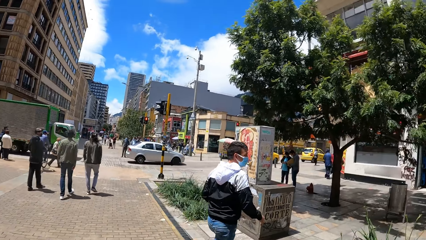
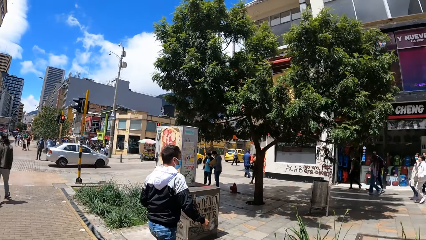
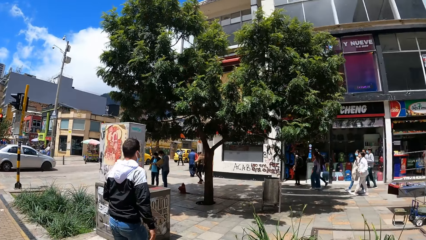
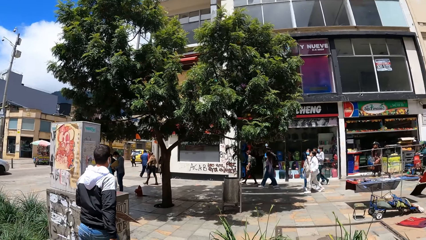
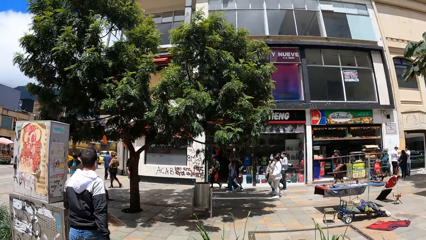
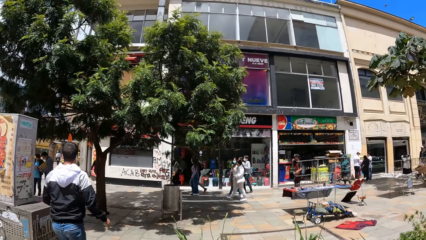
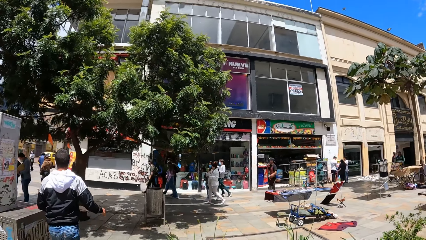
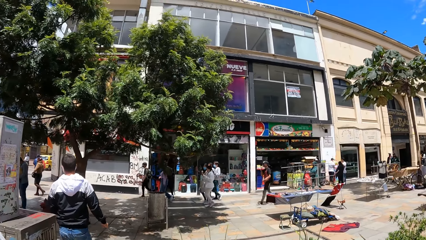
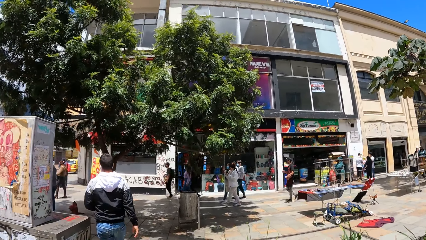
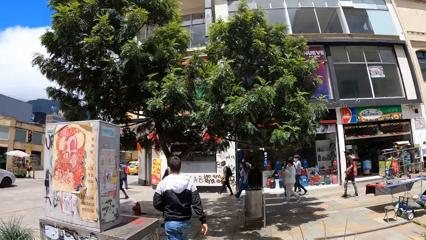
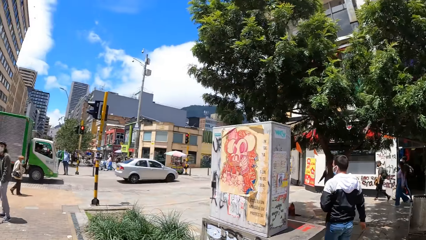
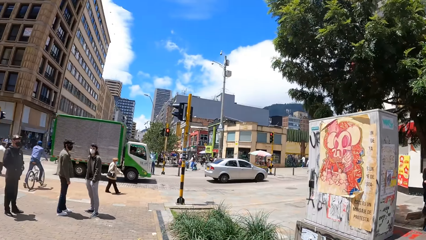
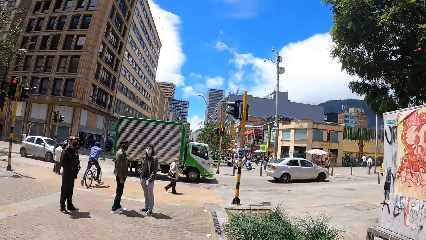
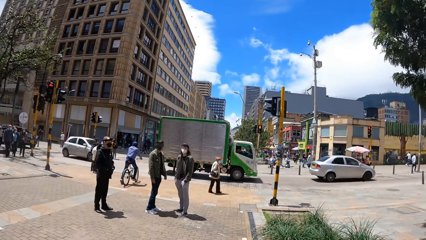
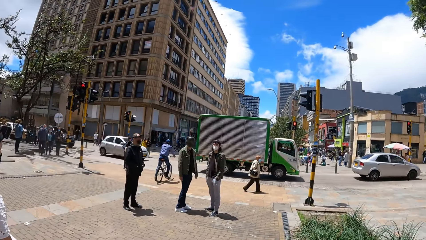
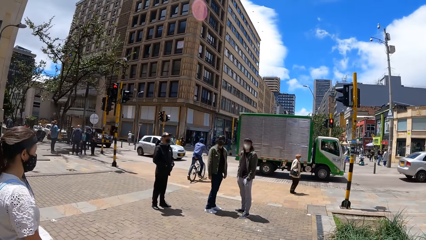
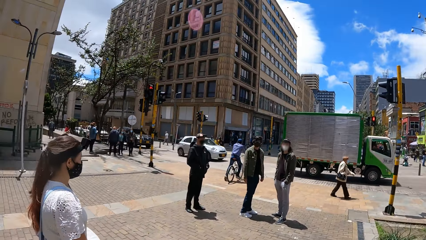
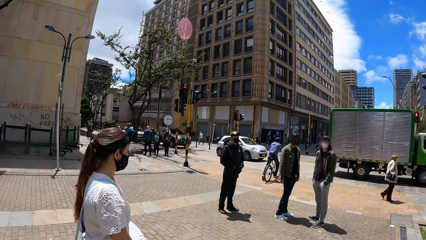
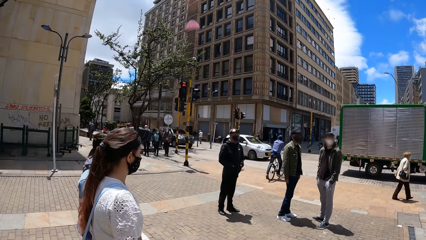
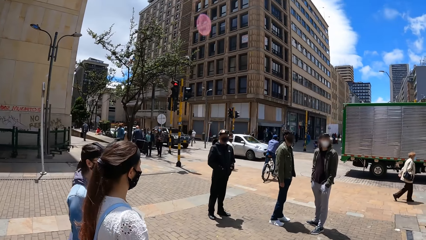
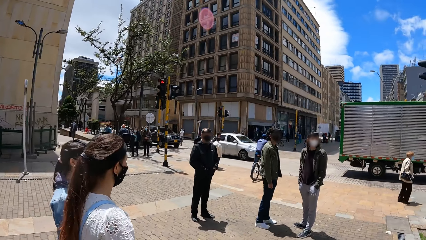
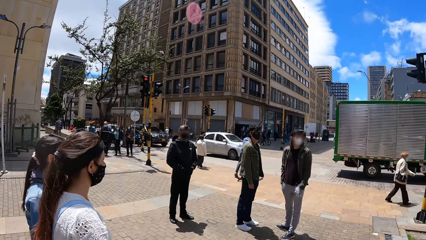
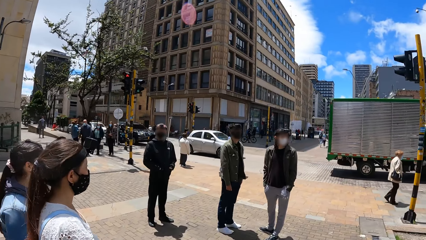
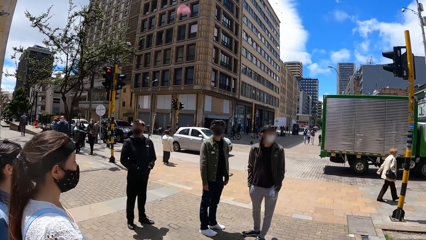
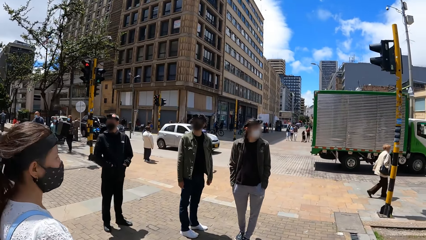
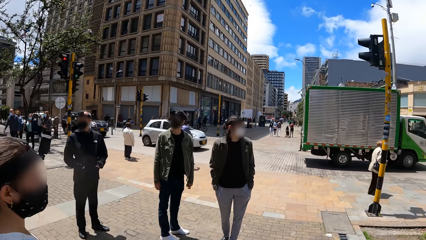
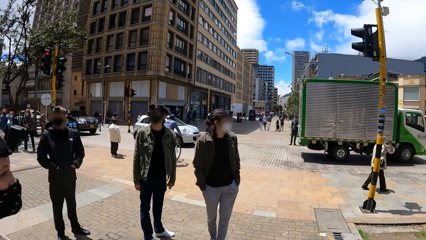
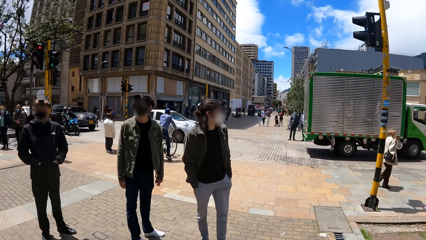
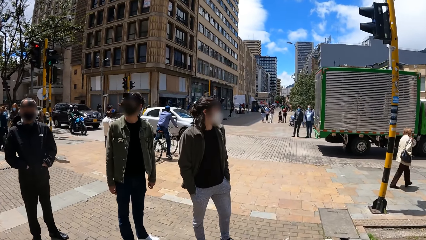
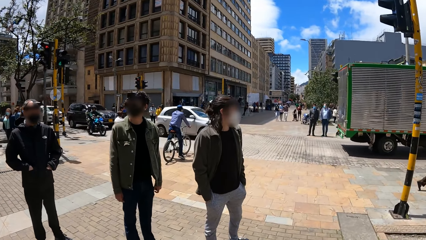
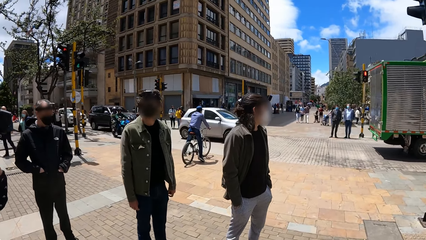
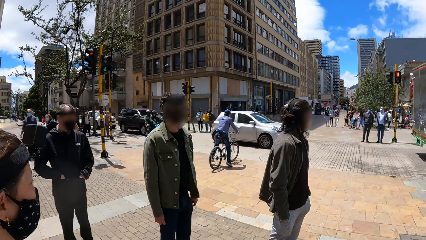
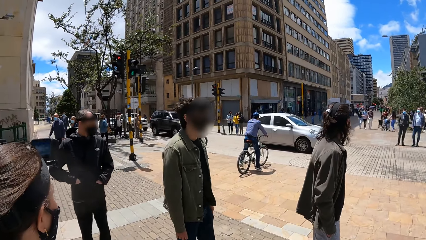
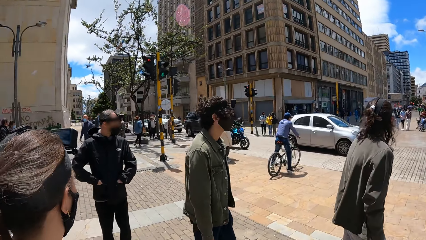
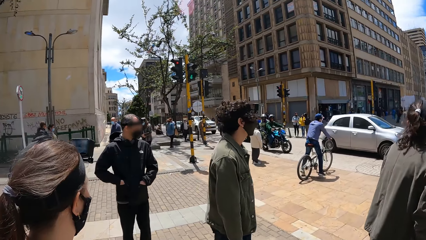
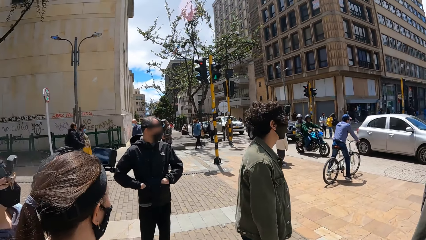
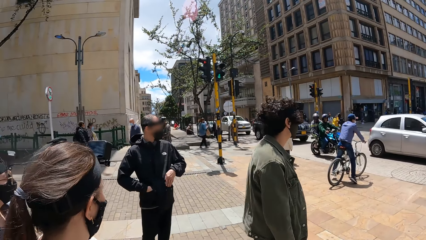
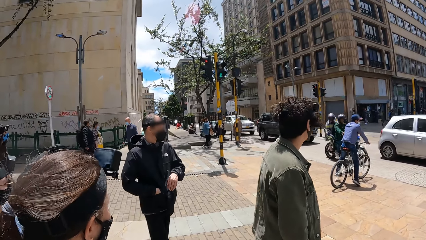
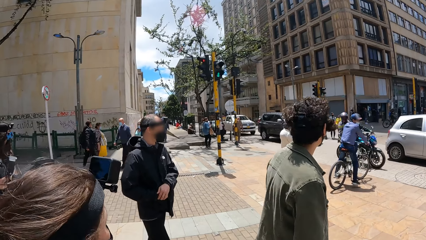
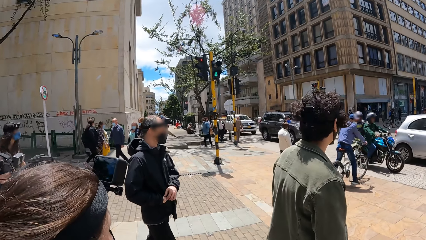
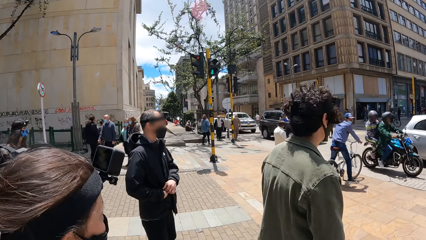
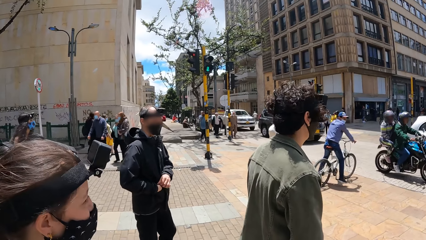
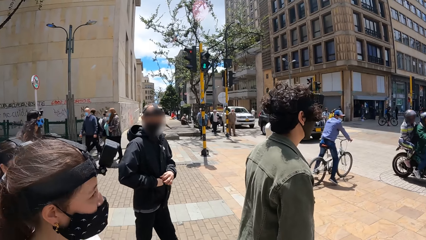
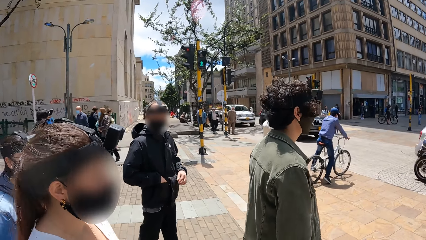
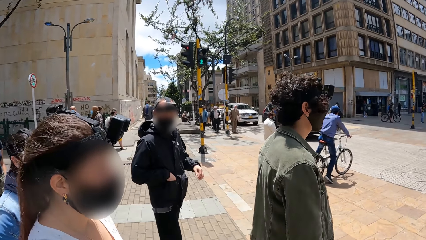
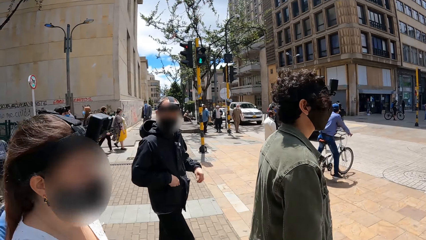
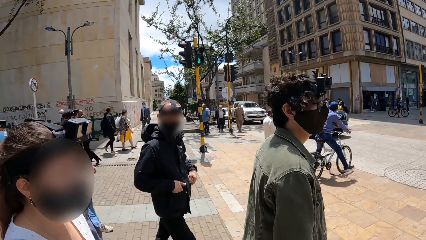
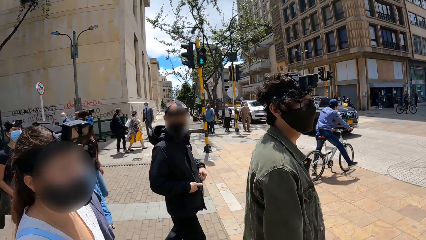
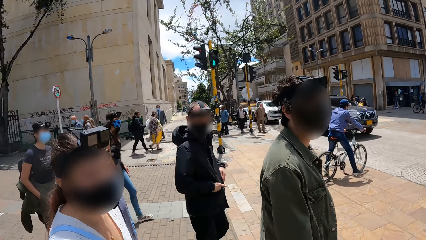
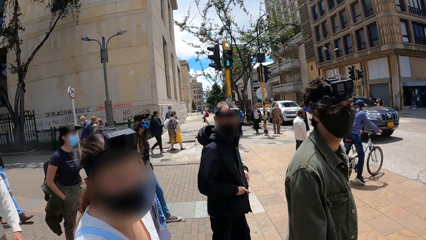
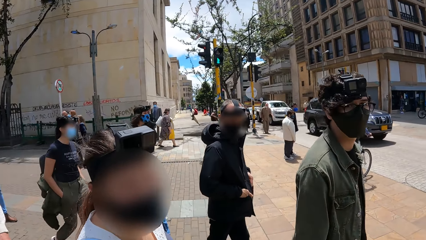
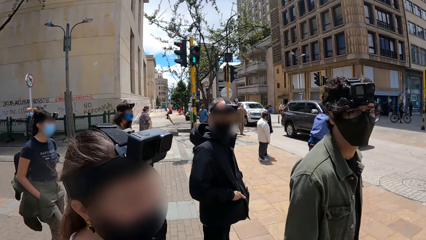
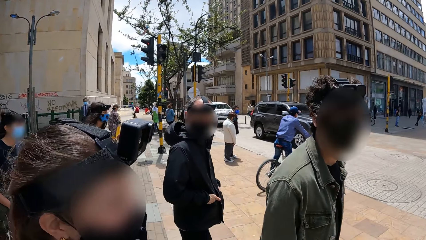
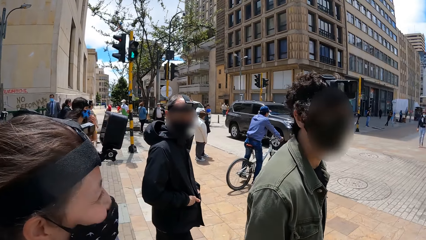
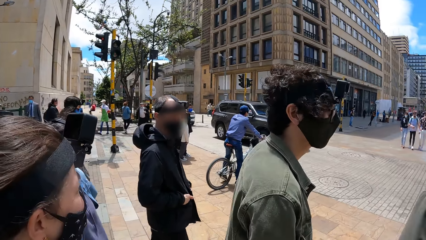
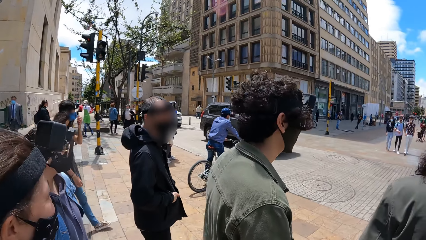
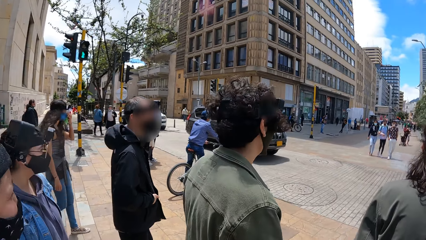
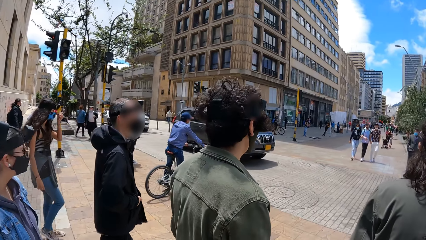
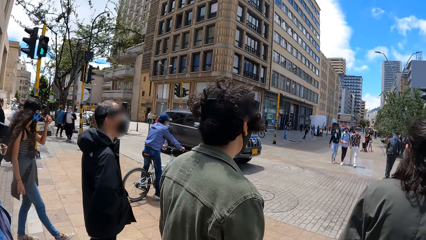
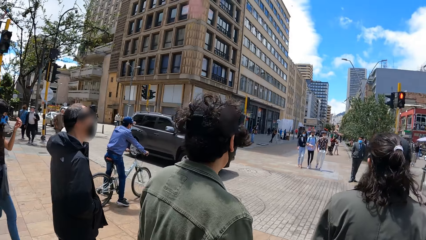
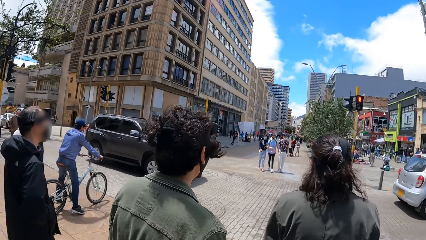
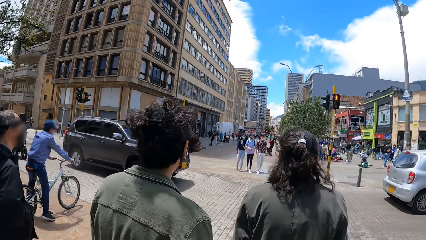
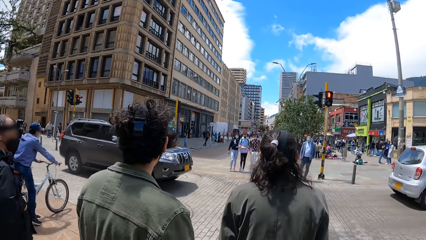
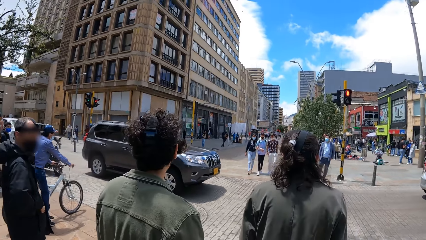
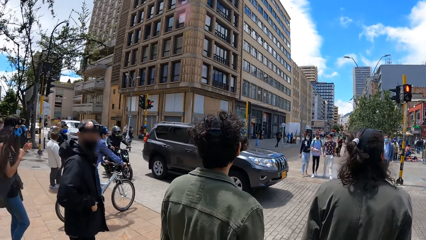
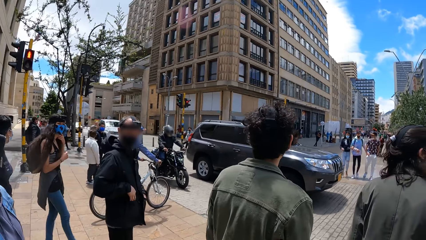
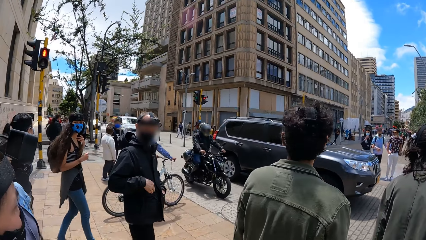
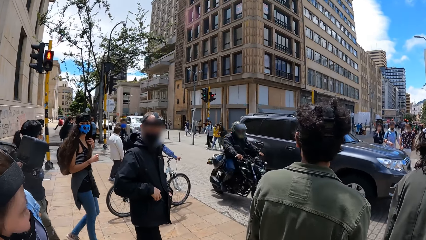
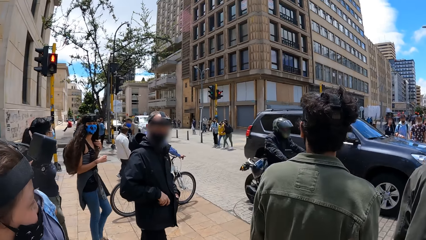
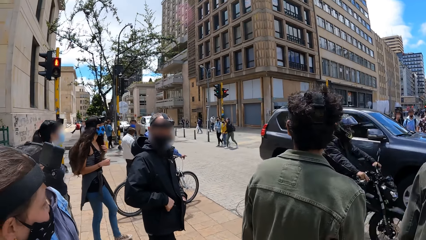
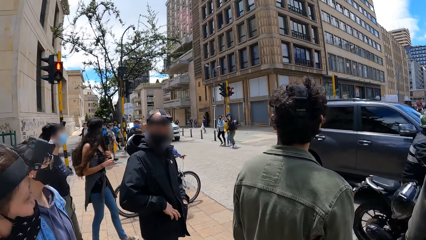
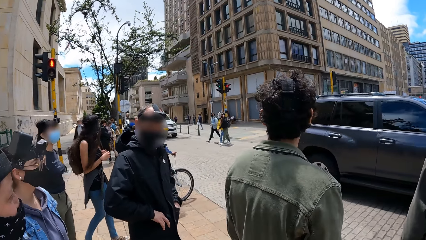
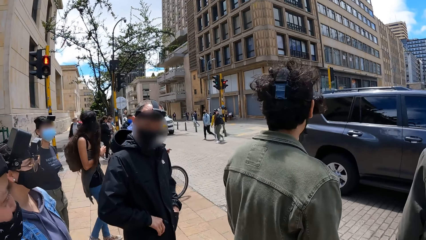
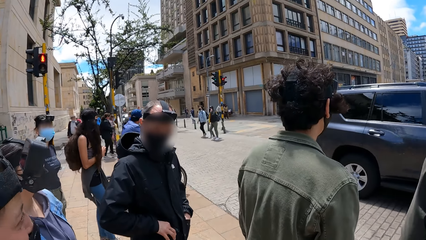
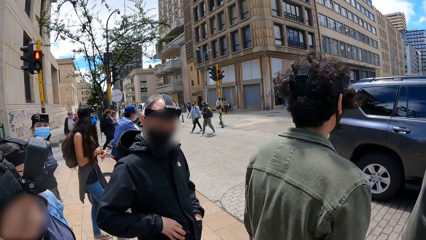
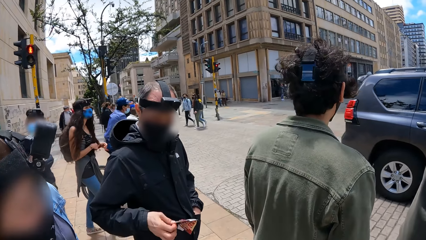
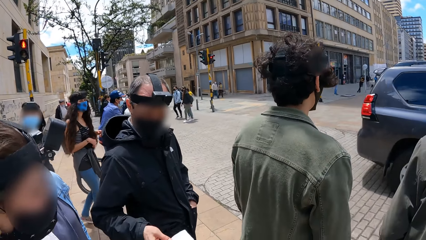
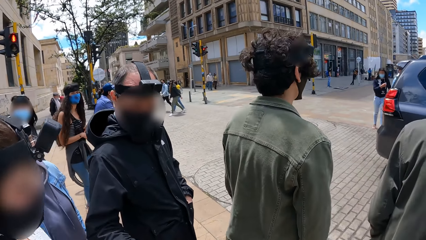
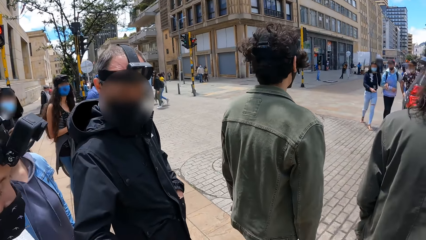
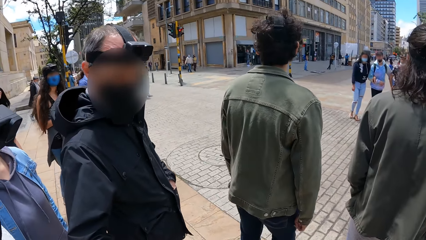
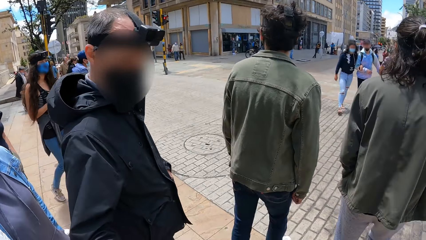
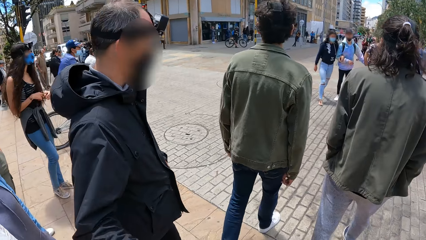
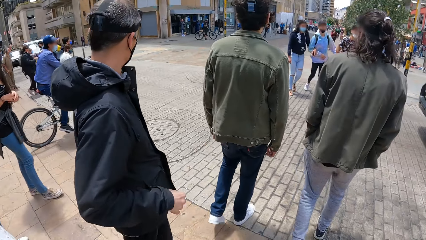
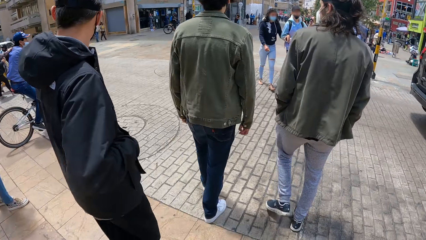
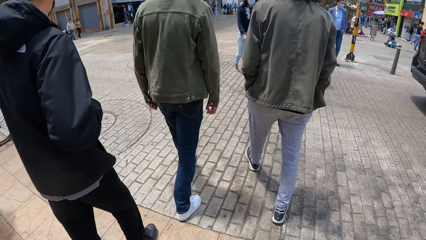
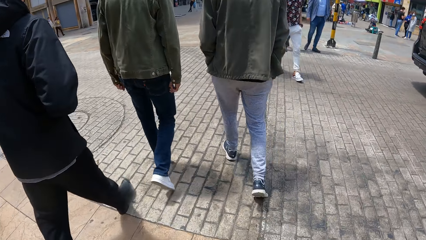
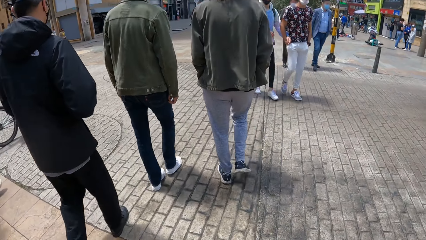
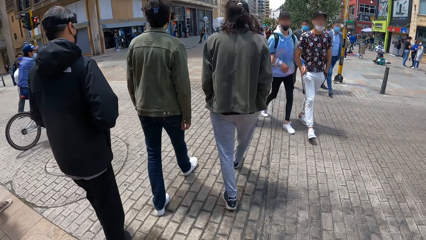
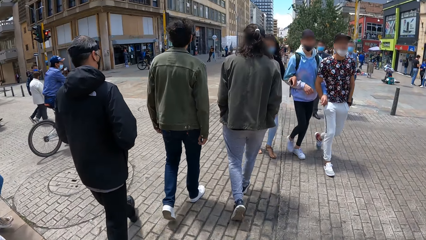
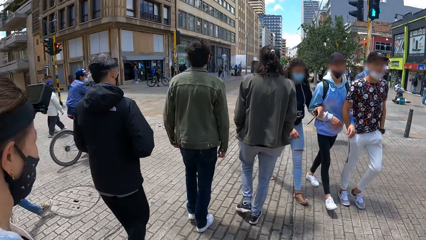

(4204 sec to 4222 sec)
The camera wearer looks around. They interact with a person. They interact with another person. They interact with a man. They look around. They interact with the man. The man takes a paper out of his jacket pocket with his right hand. He stretches the paper in his right hand to the camera wearer. The camera wearer walks around.
